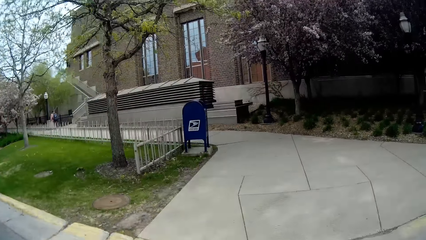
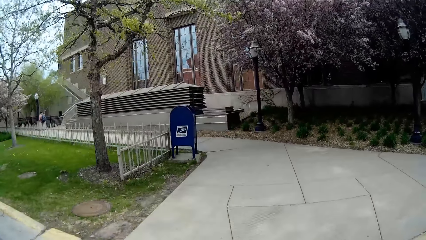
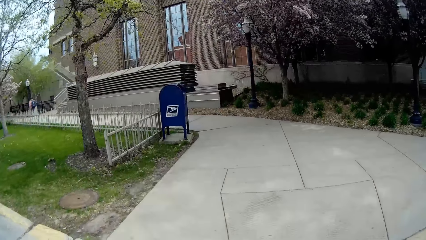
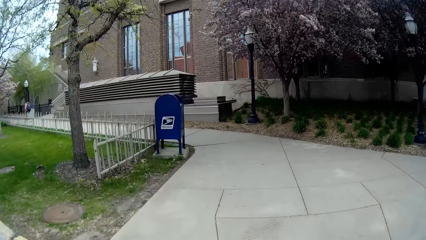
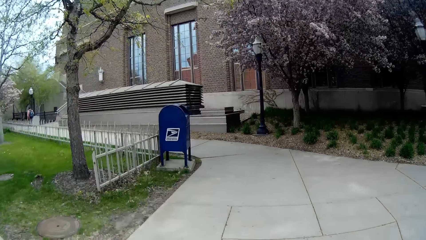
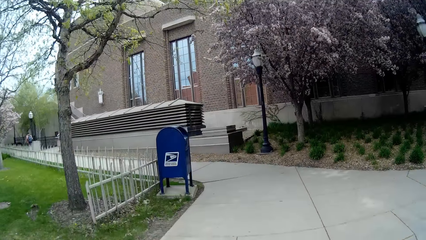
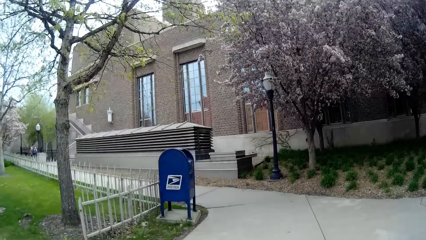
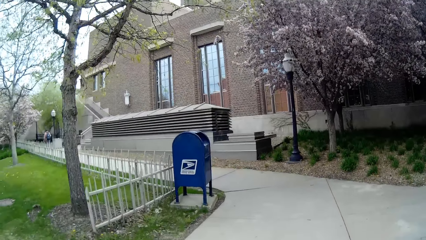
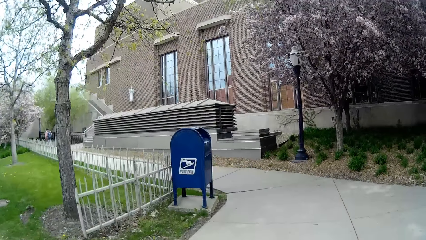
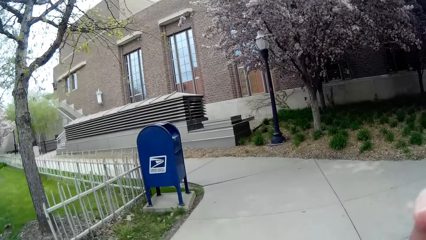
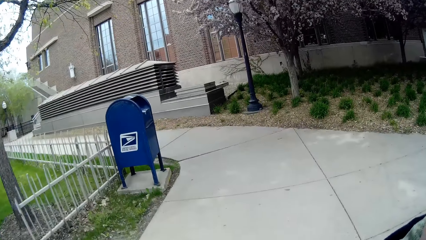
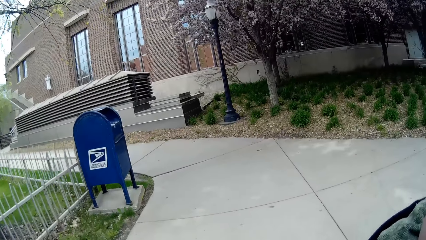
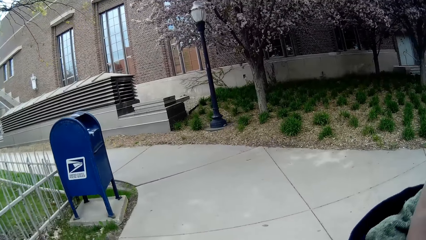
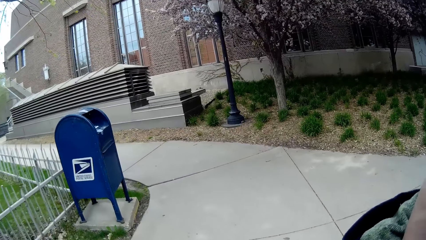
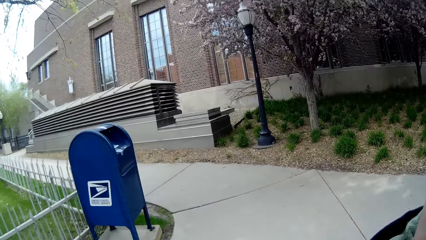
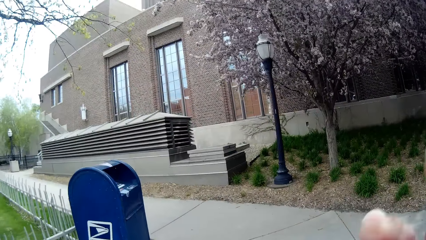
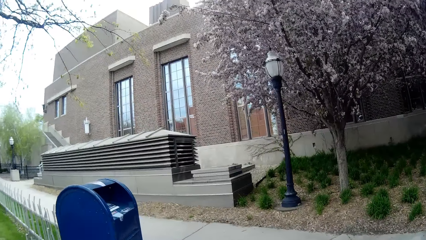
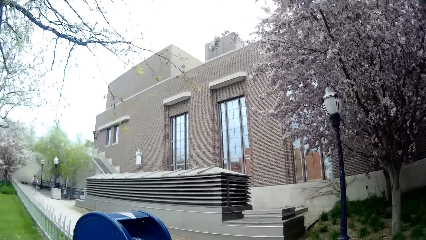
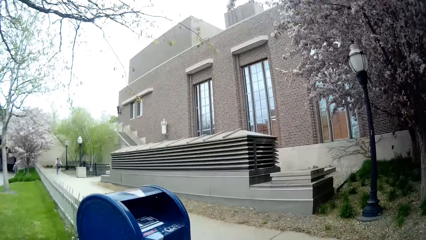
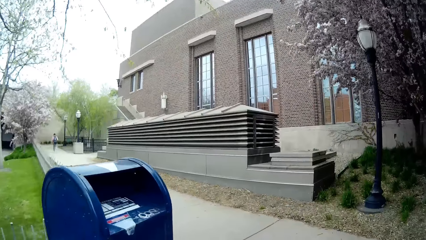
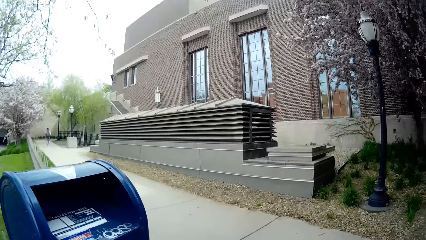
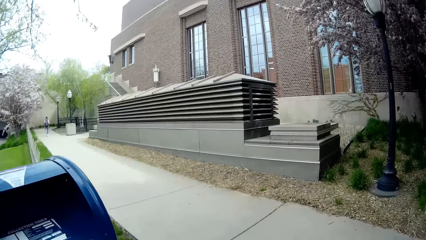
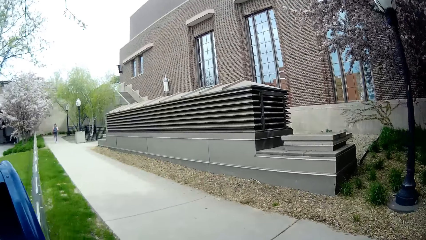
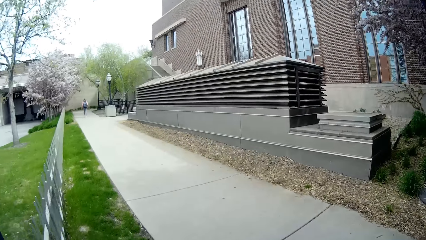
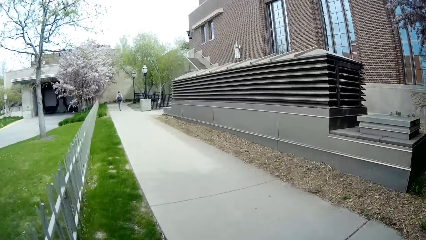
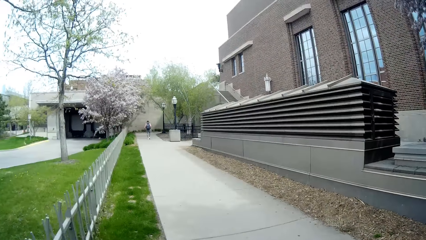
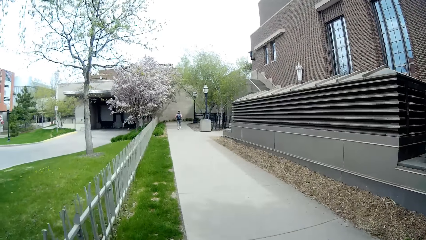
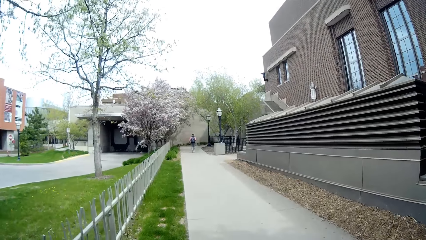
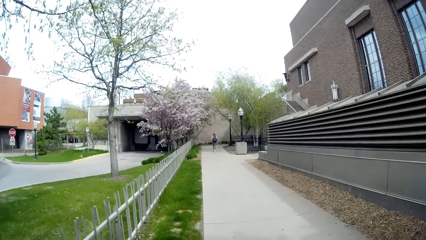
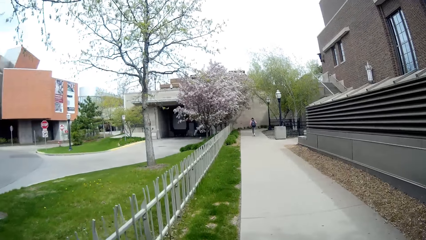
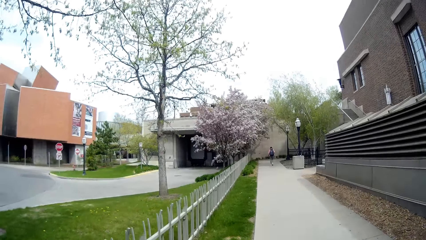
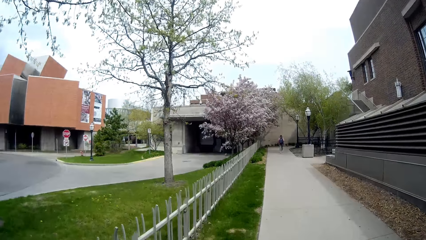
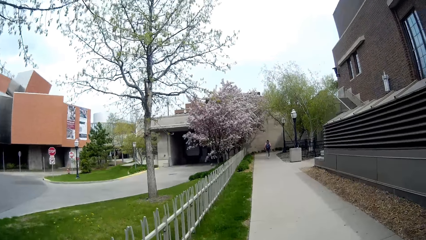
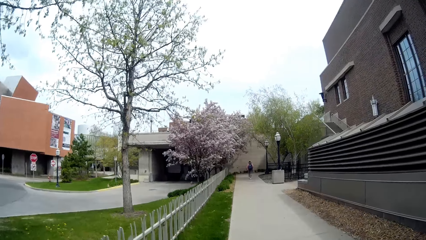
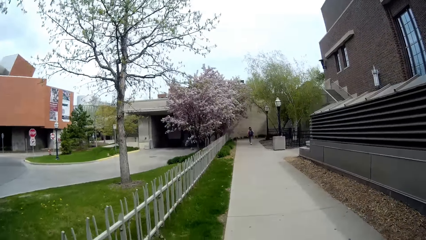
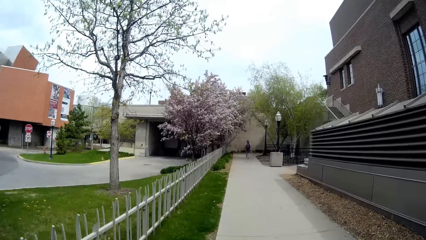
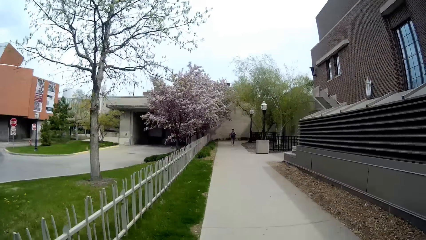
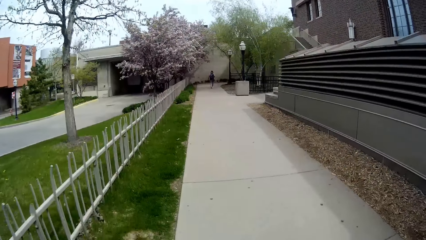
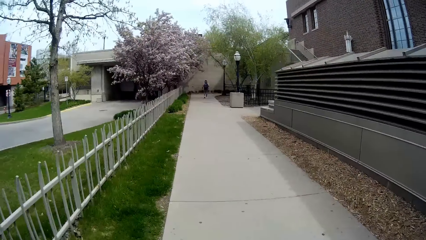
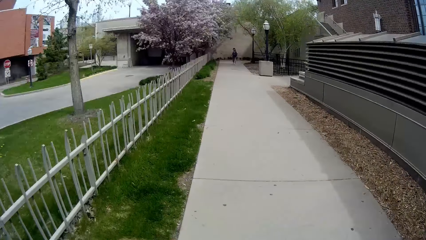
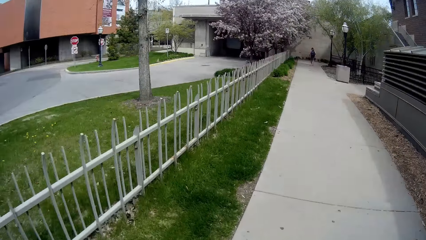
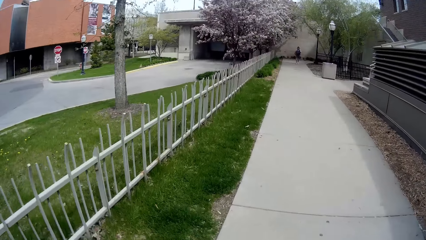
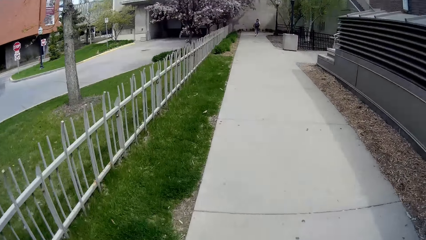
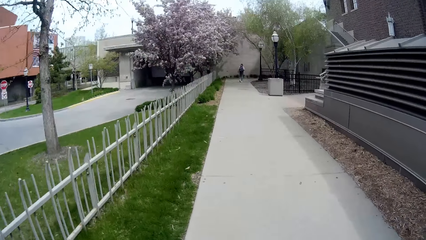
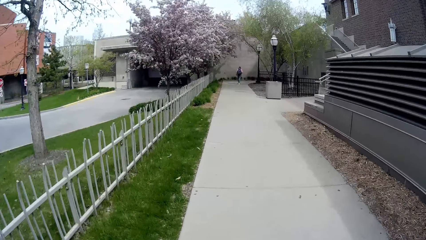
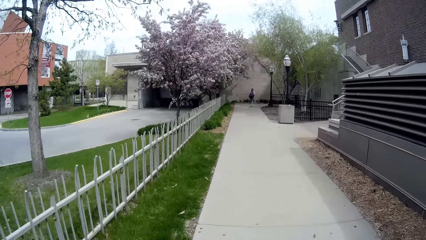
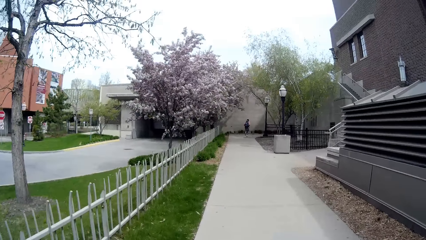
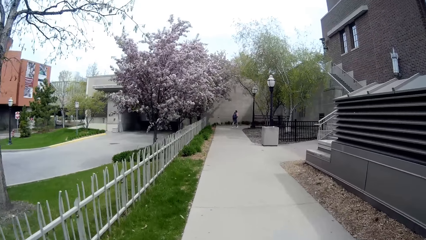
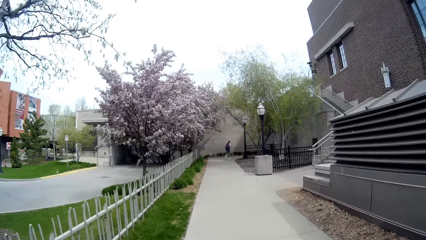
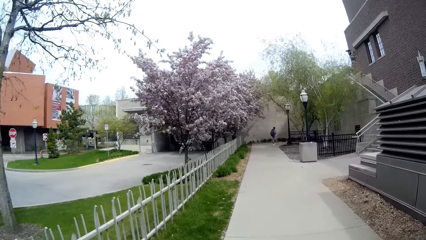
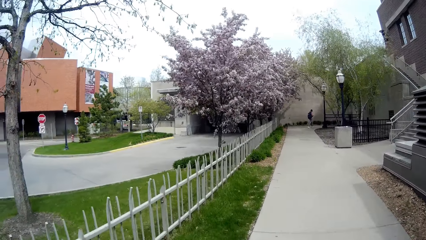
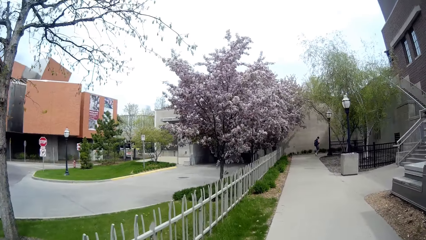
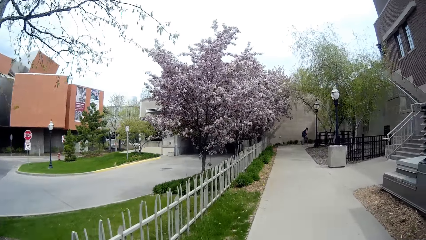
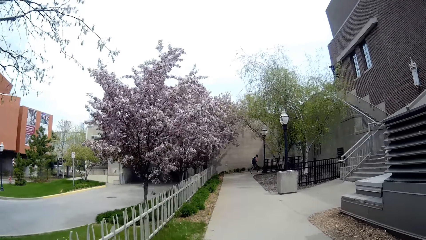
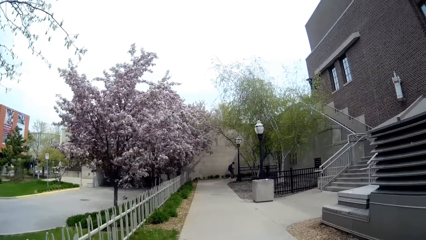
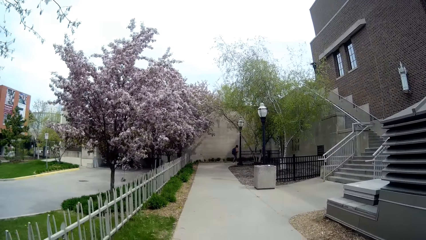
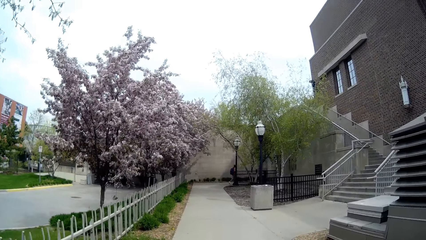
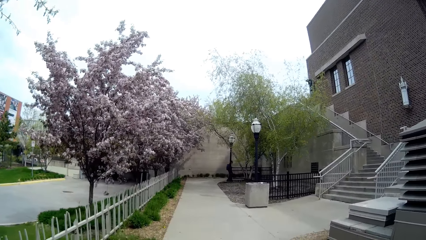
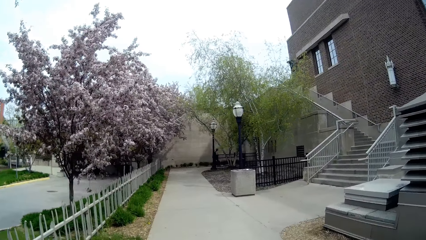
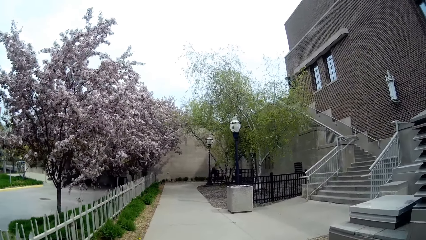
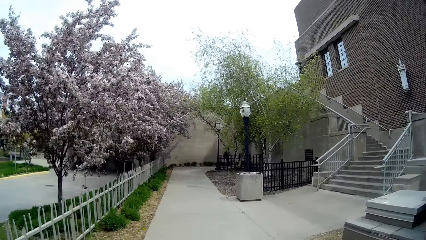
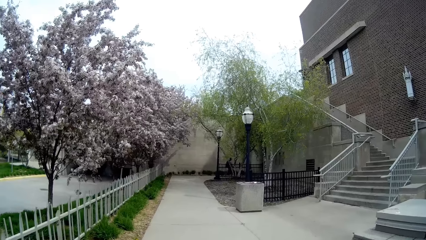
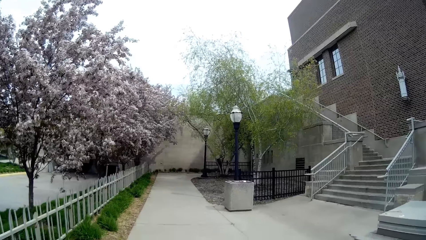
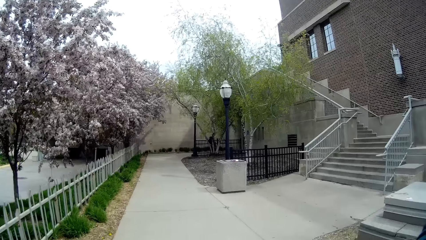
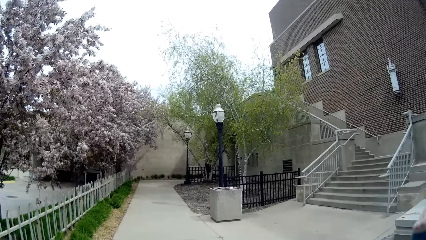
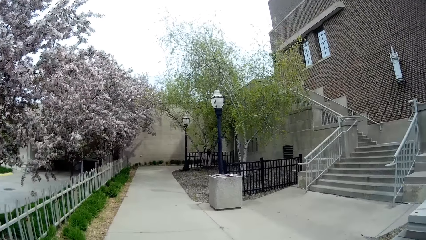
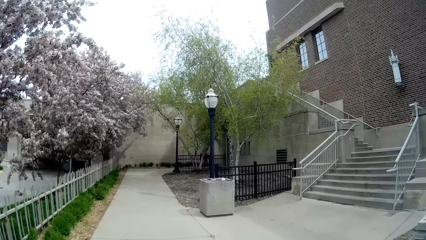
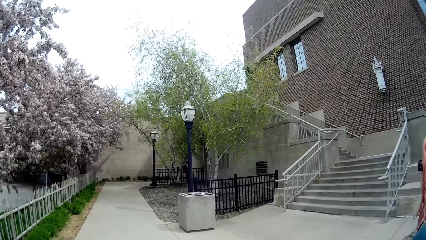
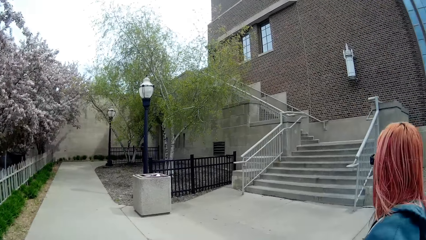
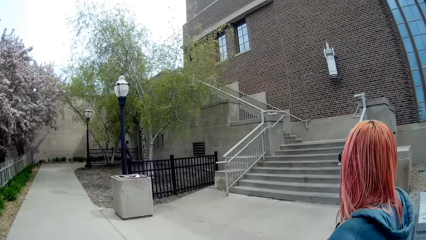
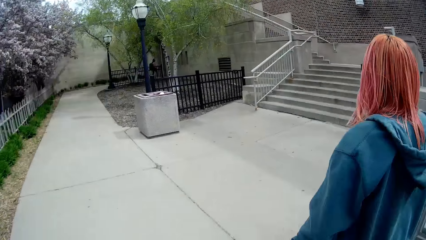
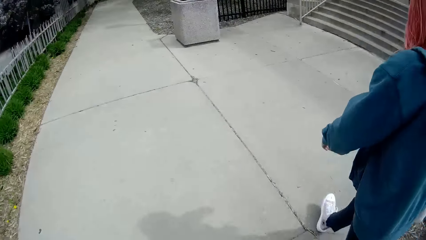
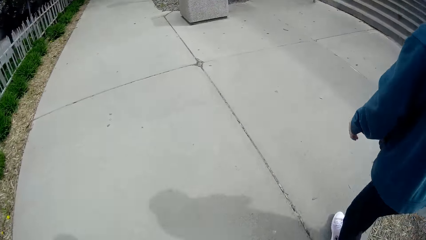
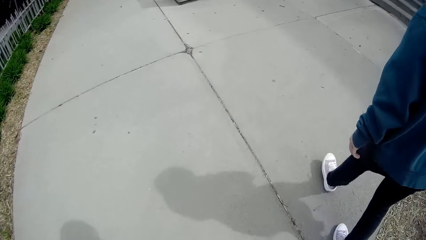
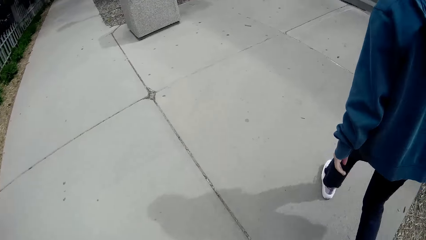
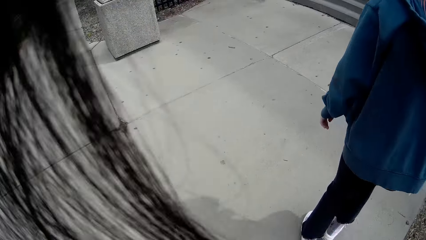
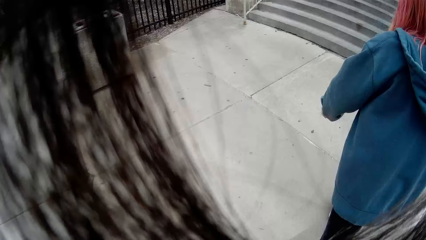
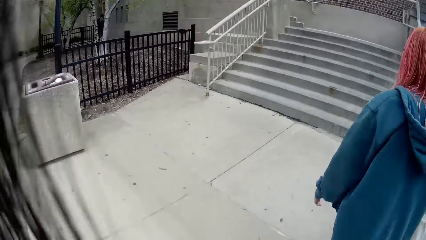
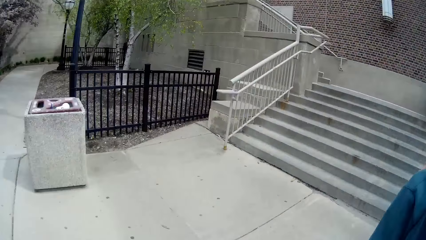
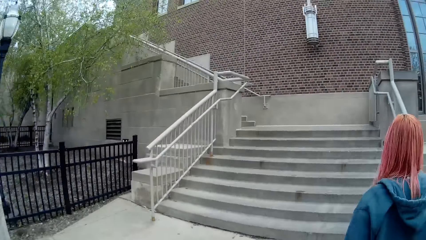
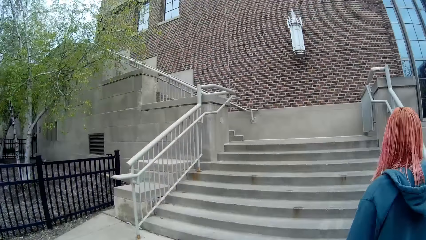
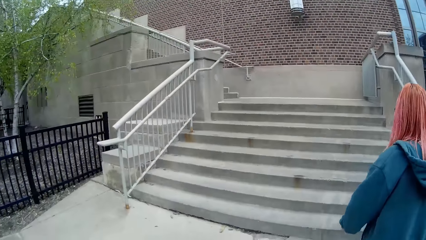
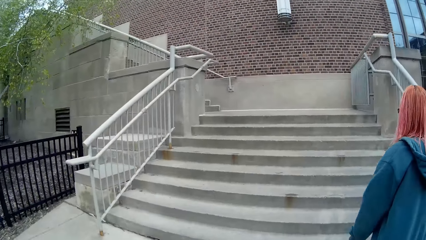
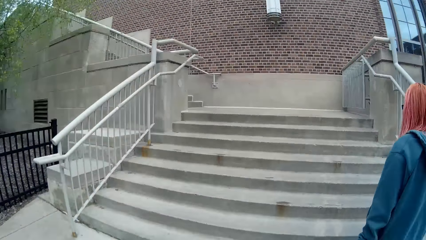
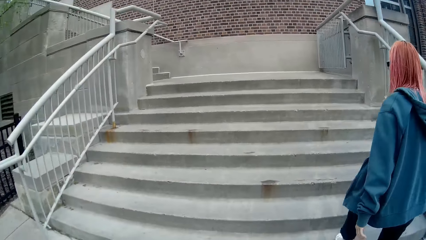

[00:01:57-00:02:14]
The camera wearer and the woman walk down a pathway.
